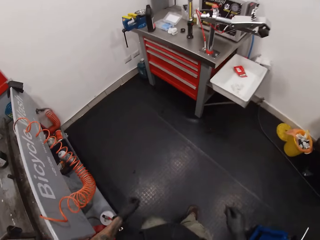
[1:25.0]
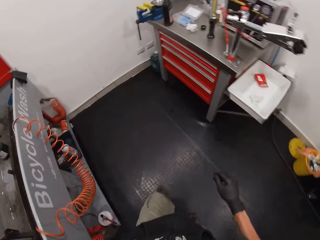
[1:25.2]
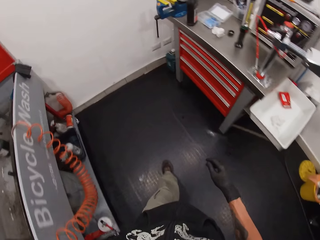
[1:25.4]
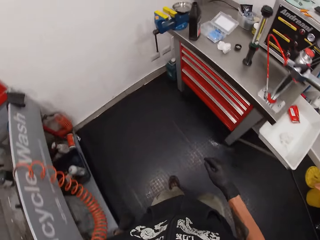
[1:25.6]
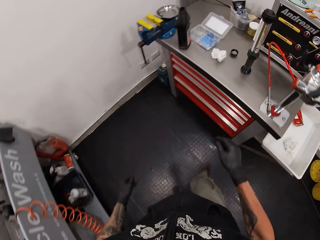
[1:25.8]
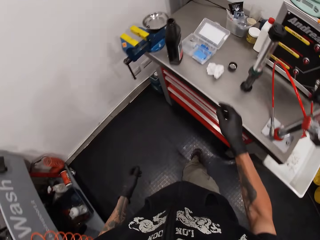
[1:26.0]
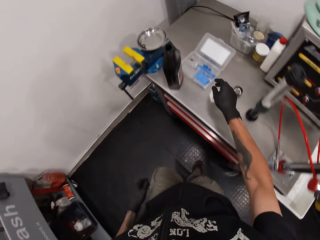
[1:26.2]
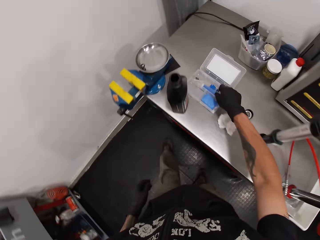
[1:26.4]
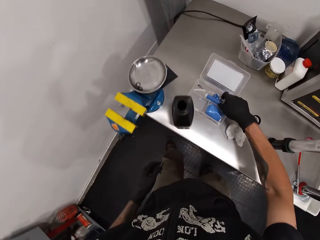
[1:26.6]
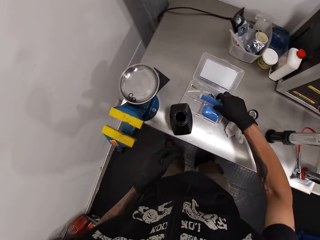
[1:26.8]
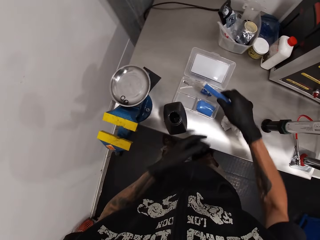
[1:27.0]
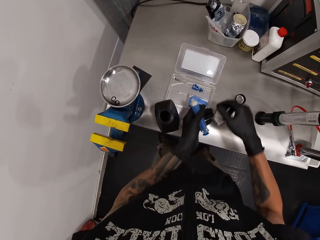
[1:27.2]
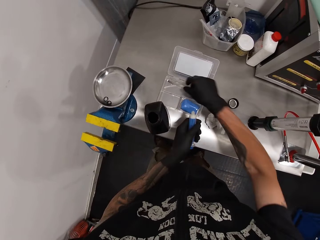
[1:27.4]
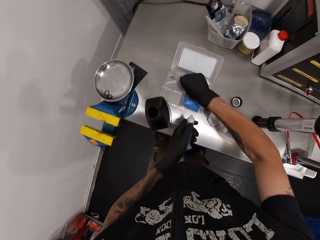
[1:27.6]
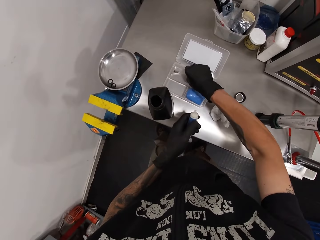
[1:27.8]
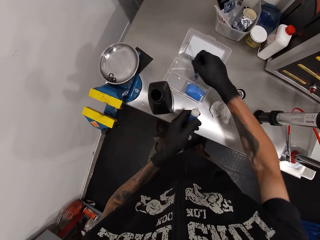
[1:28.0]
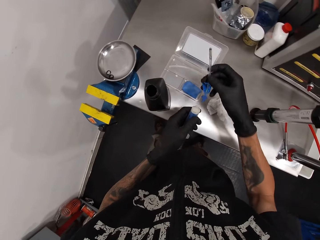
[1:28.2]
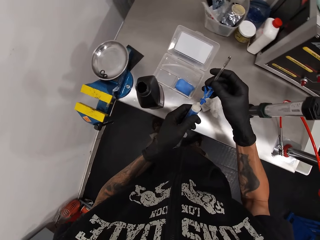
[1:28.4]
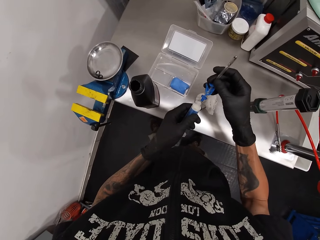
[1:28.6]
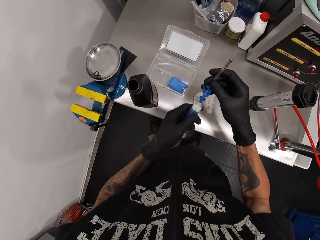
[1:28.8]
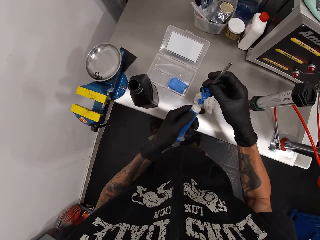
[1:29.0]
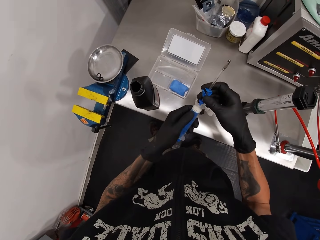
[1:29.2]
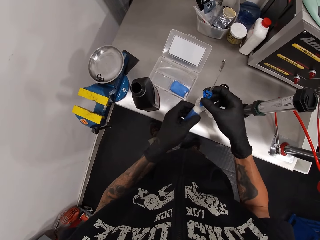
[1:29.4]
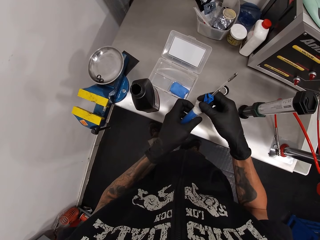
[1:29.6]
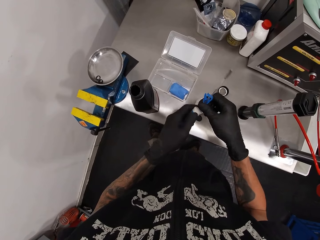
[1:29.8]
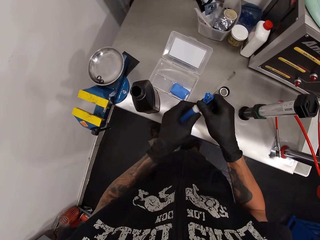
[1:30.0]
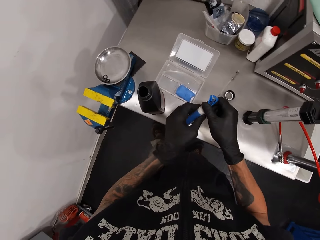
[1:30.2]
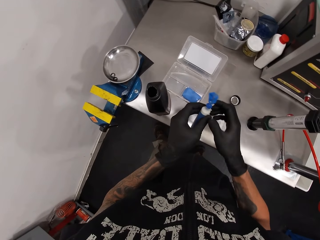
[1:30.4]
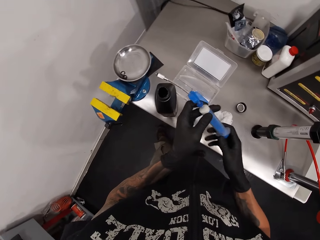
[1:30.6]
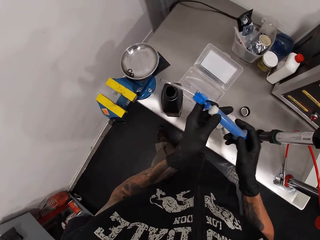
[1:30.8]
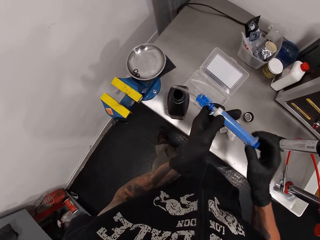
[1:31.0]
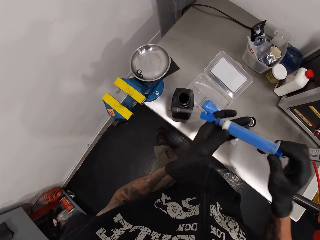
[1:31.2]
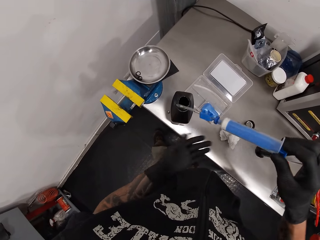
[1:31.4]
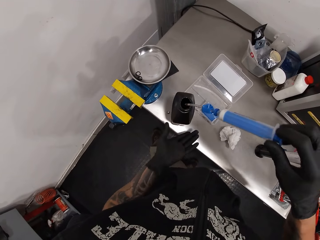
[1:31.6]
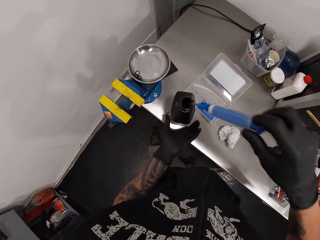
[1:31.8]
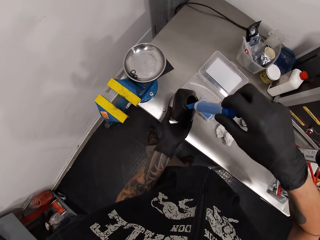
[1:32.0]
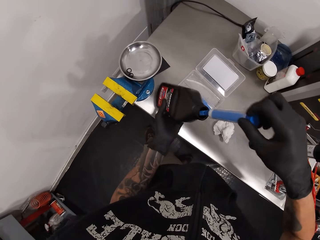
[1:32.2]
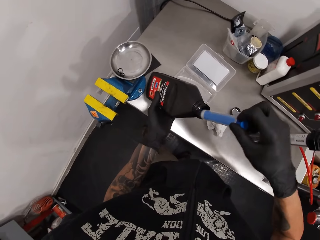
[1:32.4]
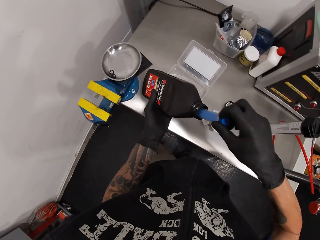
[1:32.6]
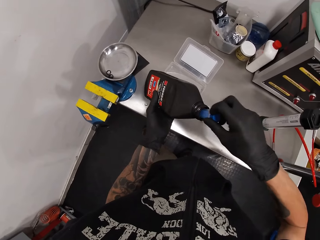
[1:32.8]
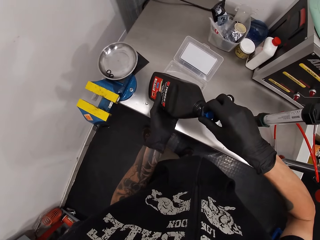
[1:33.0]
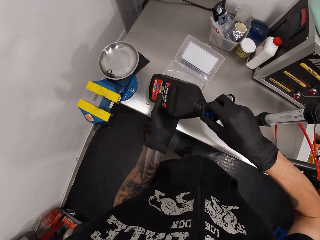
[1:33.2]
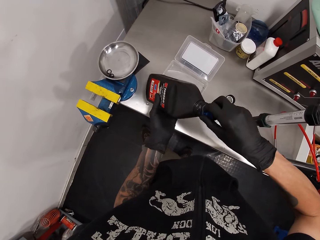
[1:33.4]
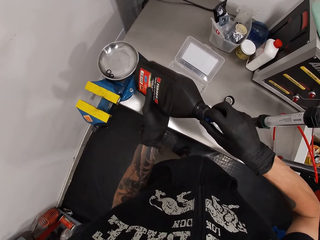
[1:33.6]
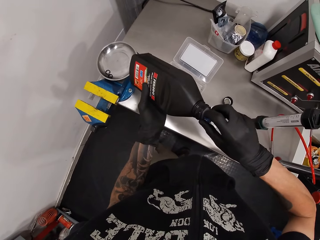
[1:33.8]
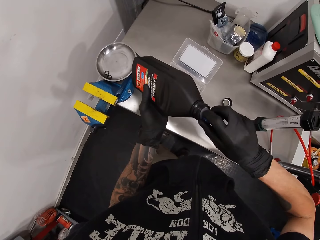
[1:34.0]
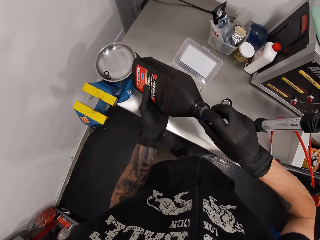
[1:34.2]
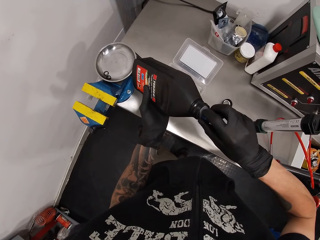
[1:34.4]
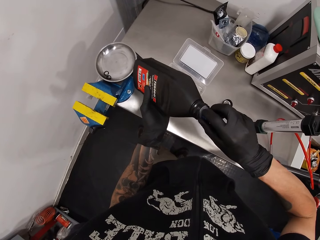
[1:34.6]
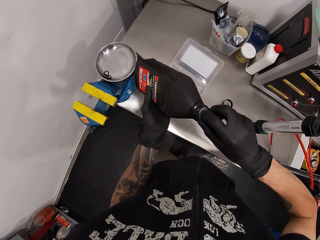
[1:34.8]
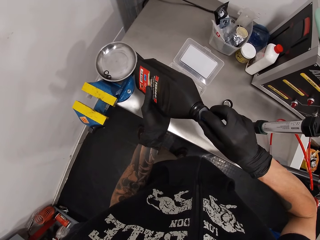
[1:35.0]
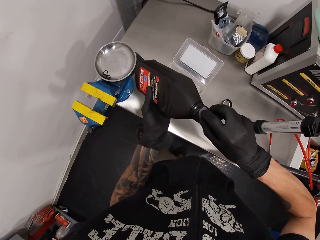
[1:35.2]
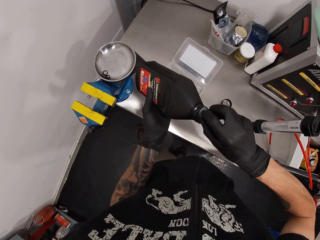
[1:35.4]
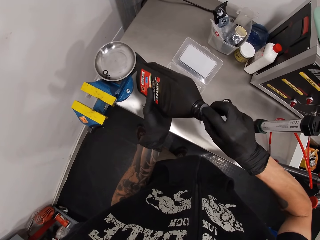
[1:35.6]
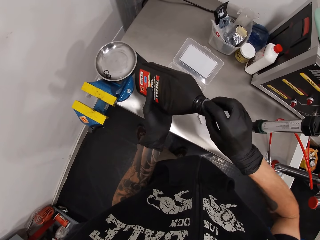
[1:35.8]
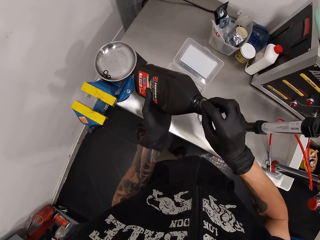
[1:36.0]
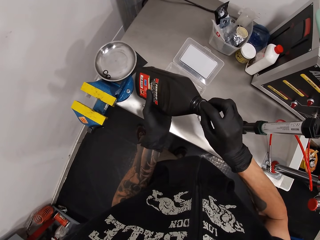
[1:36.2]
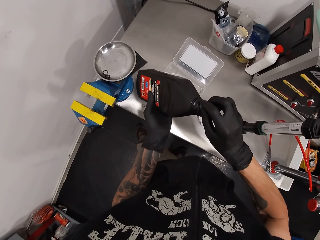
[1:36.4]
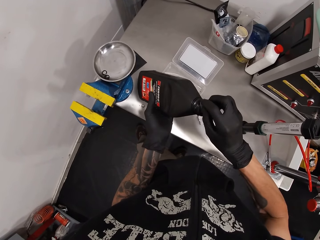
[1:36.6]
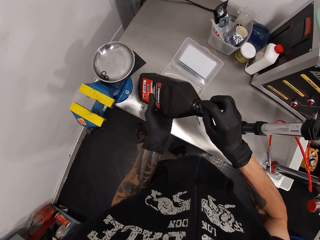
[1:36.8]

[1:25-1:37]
The camera wearer walks. He picks up a brake bleed kit or syringe from a container on the metallic table with his right hand. He places a tube on the syringe. He injects fluid into the brake bleed kit from a fluid container on the metallic table. He puts the syringe in the container.

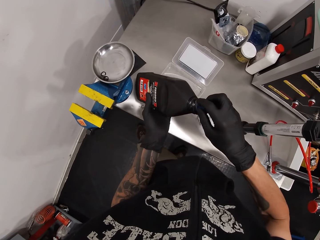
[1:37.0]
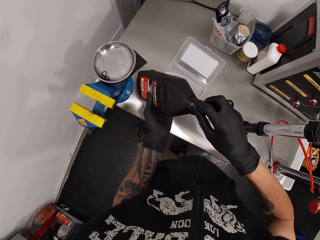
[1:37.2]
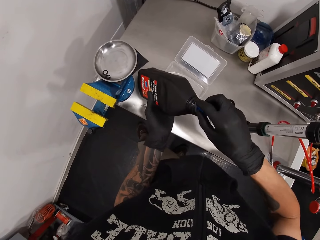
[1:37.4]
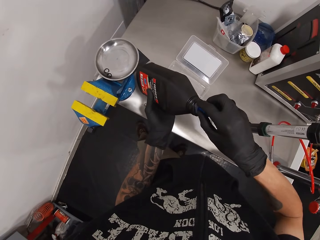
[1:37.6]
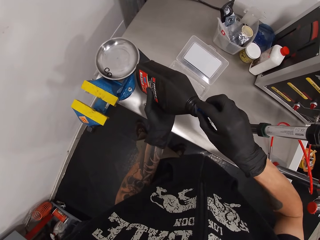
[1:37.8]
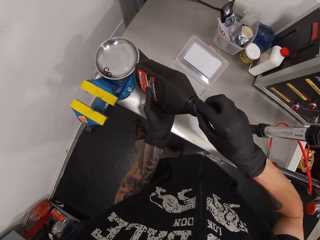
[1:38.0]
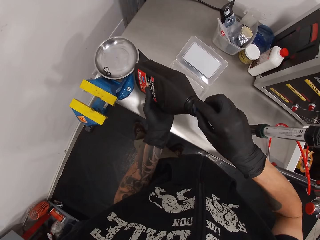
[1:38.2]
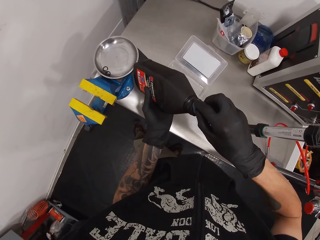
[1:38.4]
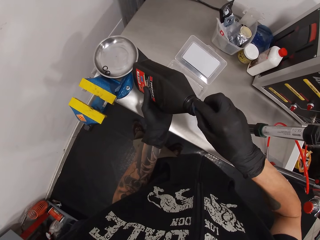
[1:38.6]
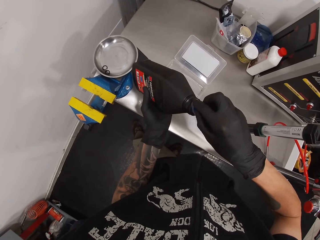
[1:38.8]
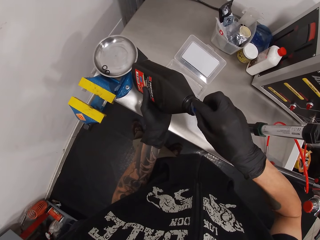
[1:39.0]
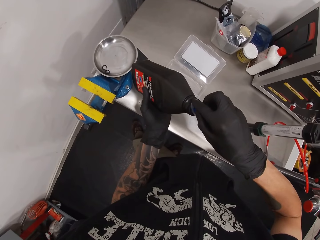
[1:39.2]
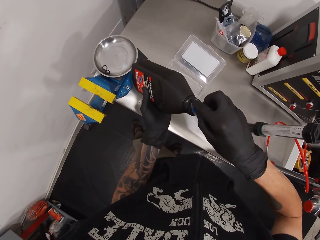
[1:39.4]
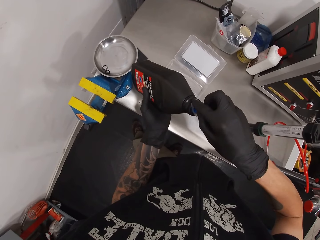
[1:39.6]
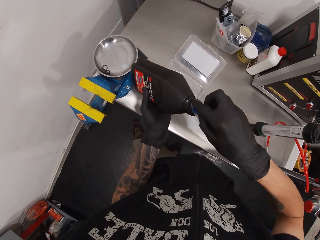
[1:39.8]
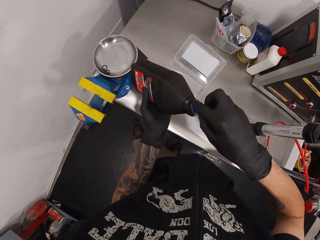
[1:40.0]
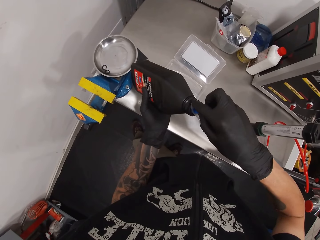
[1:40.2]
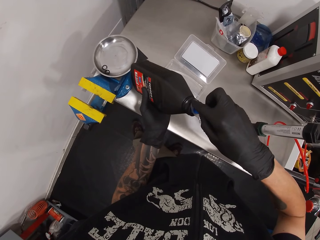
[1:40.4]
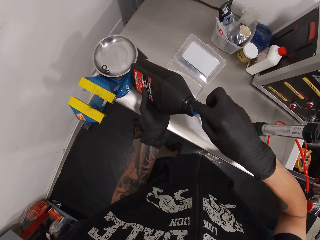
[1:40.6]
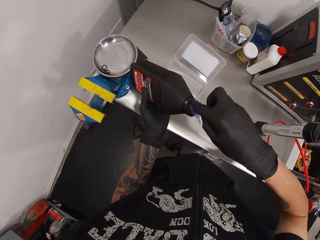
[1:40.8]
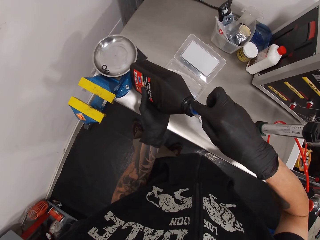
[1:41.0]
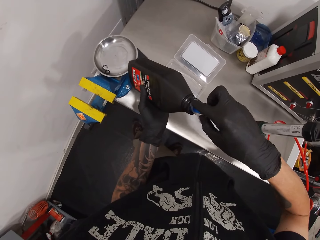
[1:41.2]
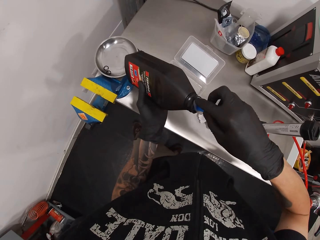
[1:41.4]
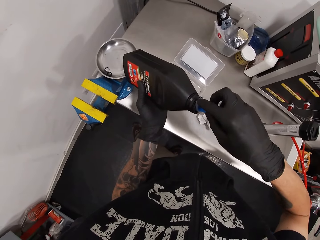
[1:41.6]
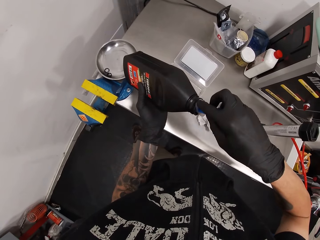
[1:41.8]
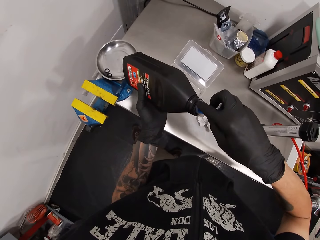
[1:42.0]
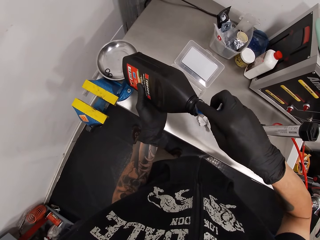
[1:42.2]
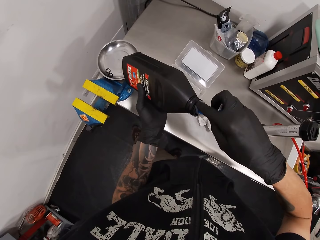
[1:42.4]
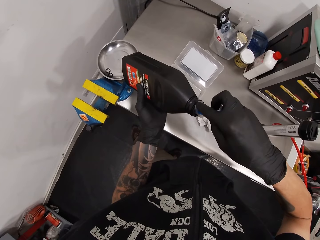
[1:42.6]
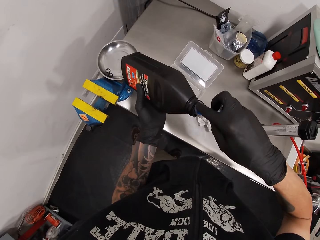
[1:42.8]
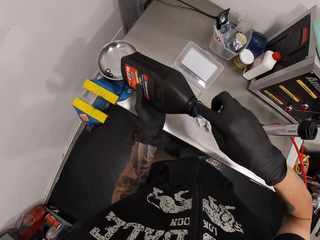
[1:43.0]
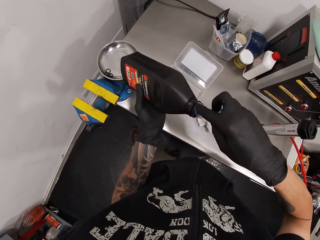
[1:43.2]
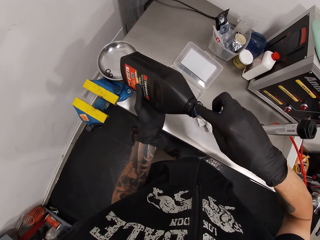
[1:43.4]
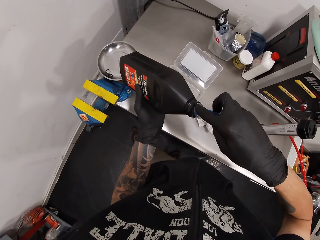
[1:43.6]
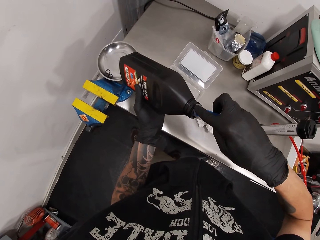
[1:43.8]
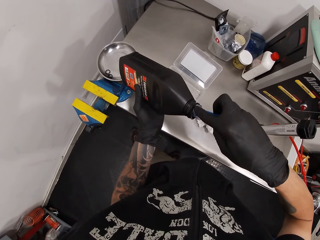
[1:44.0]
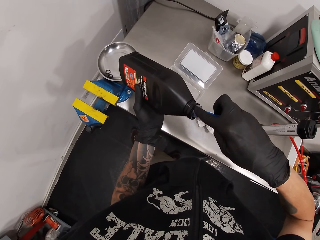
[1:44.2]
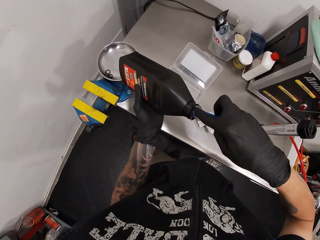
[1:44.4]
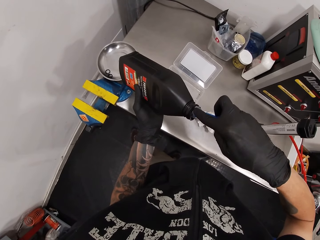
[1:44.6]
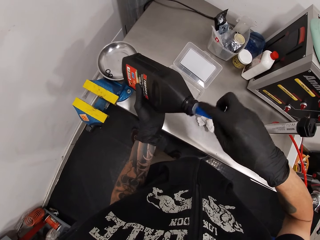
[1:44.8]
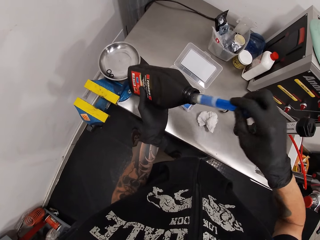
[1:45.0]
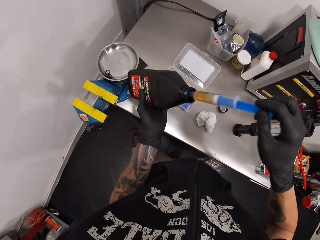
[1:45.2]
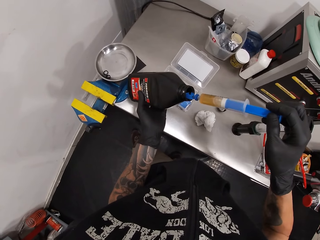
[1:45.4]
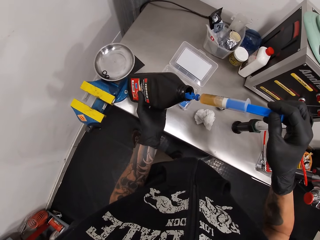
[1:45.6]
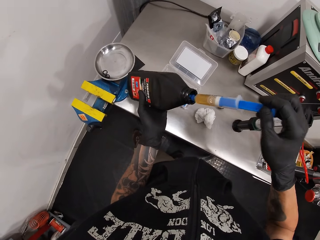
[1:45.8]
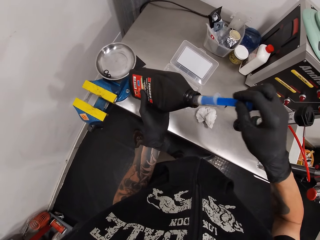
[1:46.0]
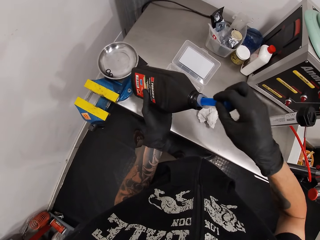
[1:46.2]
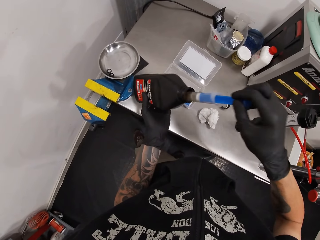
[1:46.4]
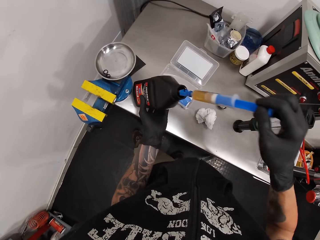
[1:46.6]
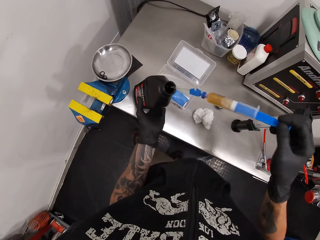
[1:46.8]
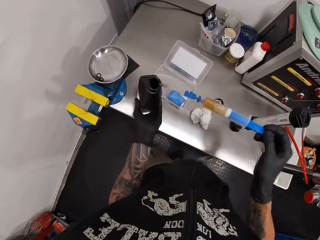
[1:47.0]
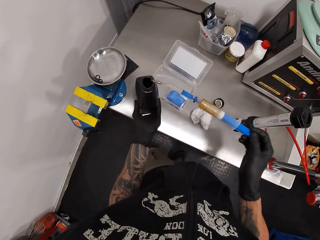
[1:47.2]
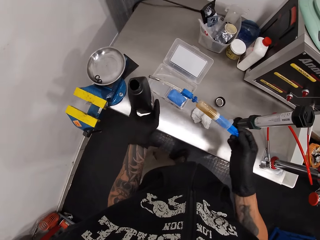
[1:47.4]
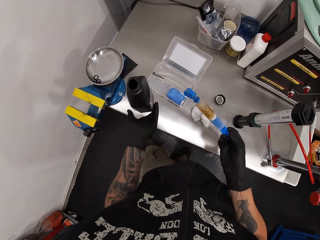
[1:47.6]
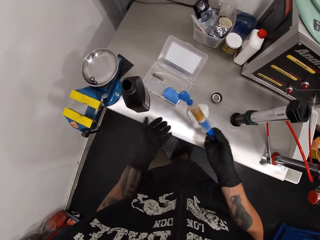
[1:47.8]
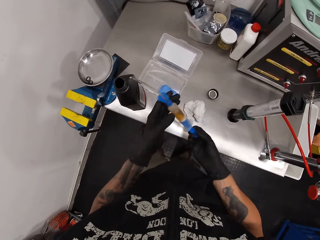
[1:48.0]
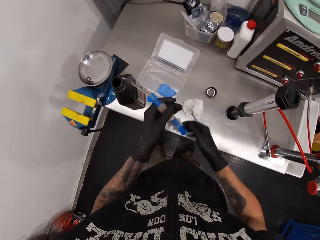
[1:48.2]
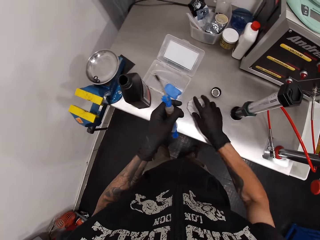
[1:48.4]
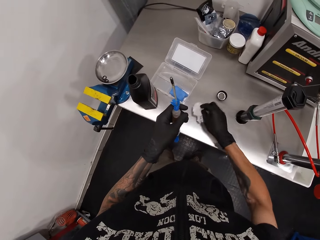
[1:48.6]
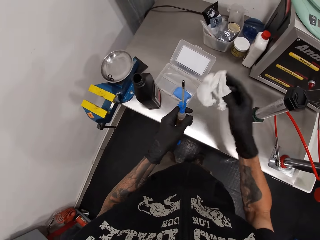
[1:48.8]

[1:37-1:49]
The camera wearer pulls the syringe. He removes the syringe. He picks up a toilet paper from the metallic table with his right hand.
